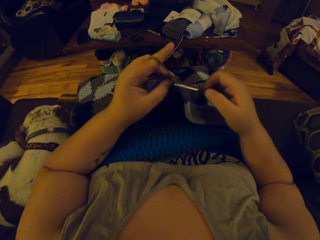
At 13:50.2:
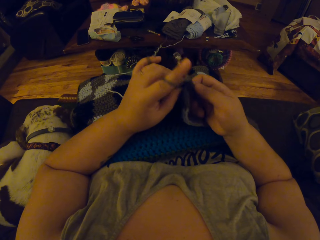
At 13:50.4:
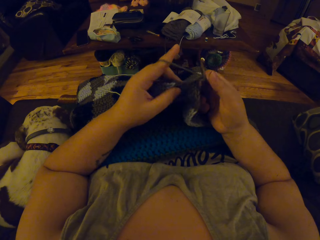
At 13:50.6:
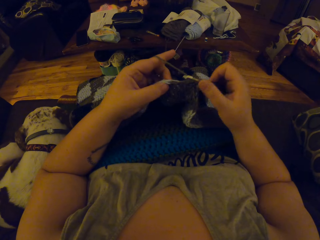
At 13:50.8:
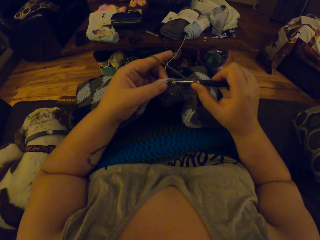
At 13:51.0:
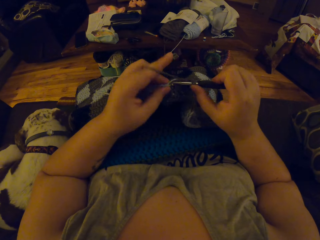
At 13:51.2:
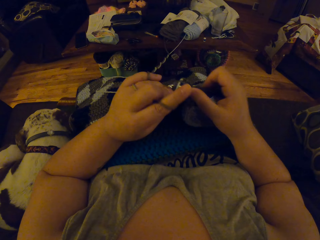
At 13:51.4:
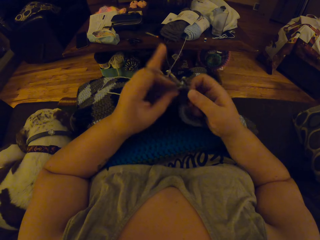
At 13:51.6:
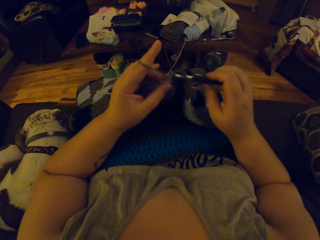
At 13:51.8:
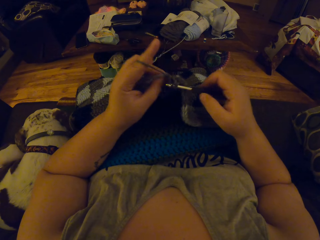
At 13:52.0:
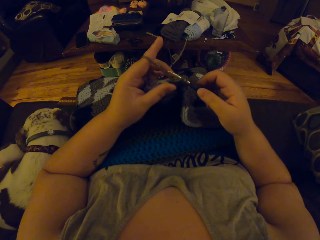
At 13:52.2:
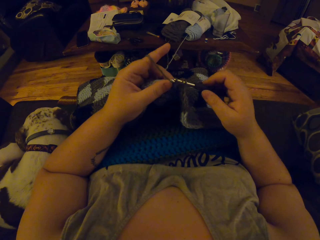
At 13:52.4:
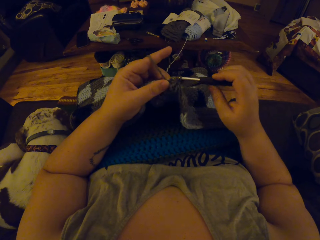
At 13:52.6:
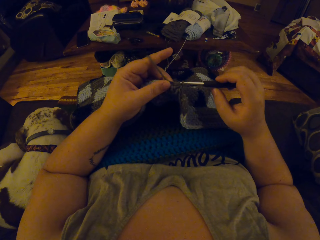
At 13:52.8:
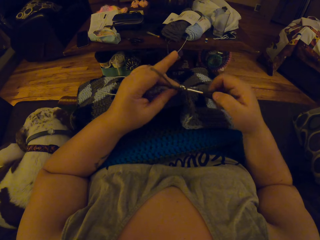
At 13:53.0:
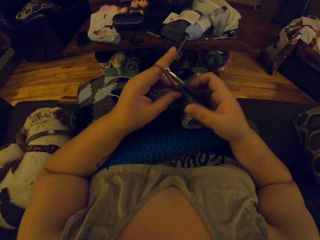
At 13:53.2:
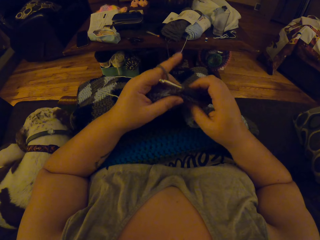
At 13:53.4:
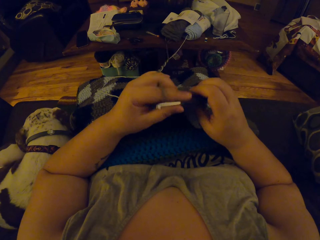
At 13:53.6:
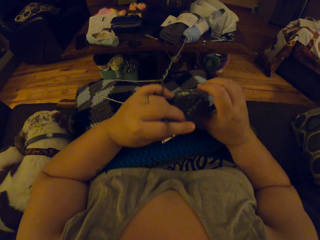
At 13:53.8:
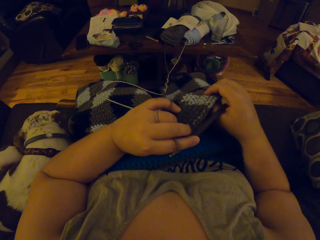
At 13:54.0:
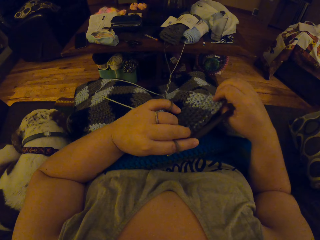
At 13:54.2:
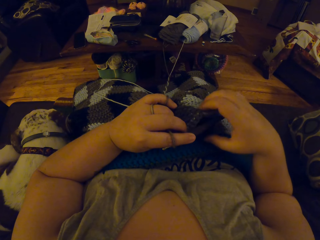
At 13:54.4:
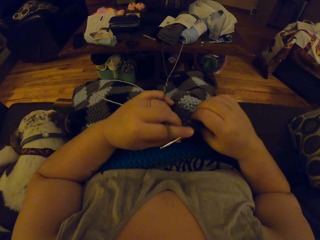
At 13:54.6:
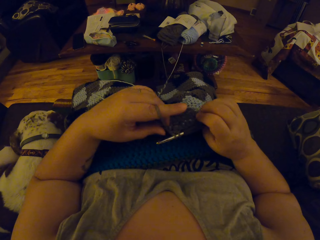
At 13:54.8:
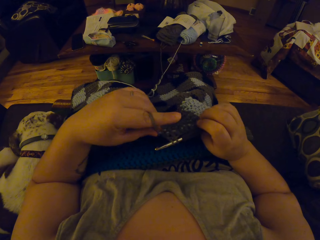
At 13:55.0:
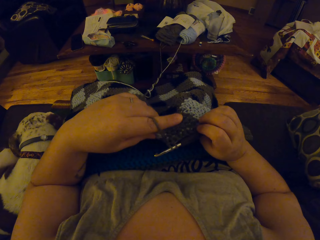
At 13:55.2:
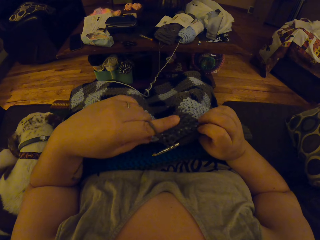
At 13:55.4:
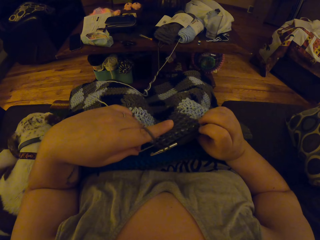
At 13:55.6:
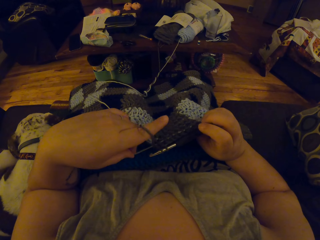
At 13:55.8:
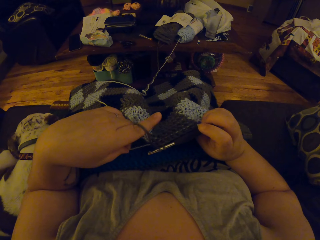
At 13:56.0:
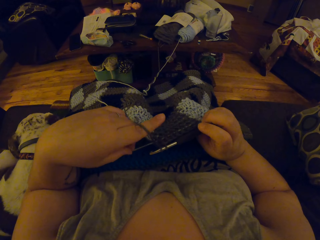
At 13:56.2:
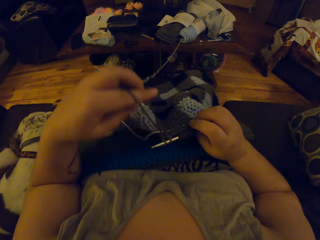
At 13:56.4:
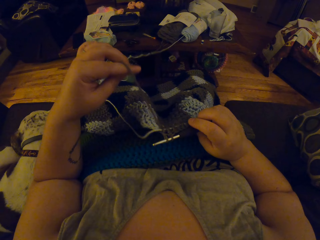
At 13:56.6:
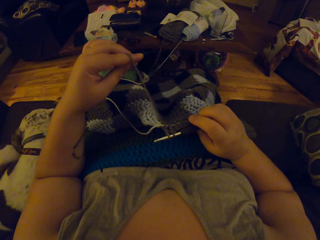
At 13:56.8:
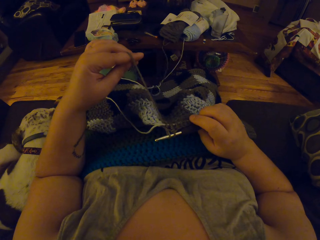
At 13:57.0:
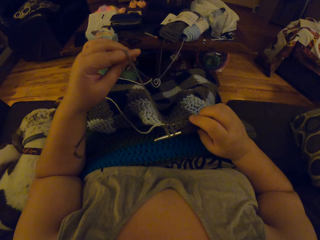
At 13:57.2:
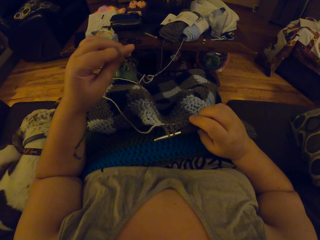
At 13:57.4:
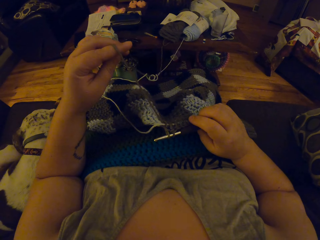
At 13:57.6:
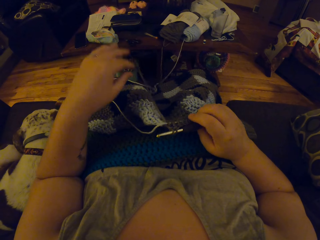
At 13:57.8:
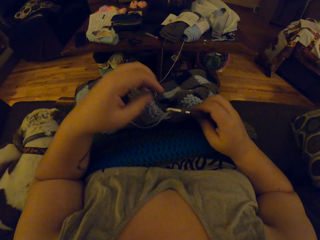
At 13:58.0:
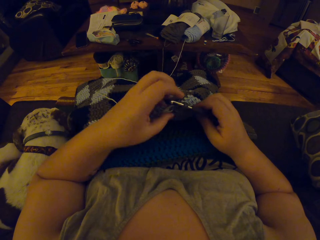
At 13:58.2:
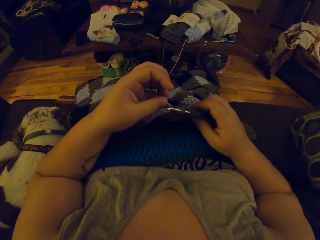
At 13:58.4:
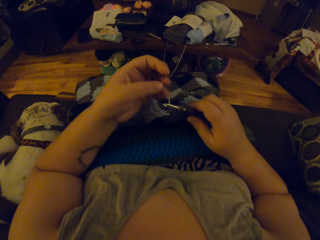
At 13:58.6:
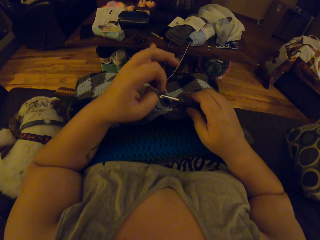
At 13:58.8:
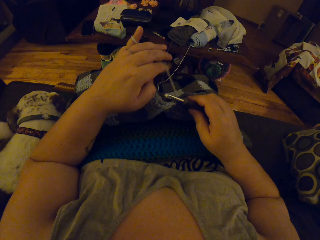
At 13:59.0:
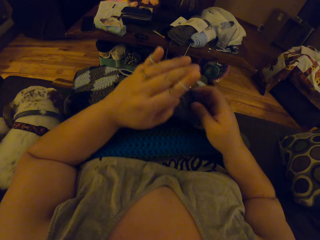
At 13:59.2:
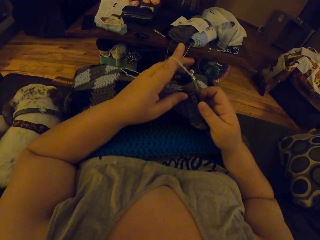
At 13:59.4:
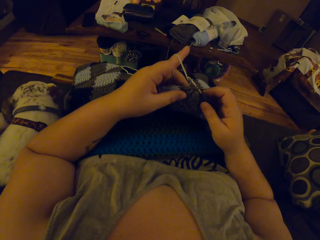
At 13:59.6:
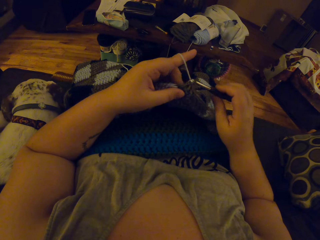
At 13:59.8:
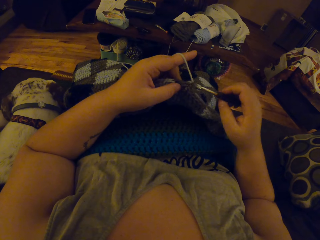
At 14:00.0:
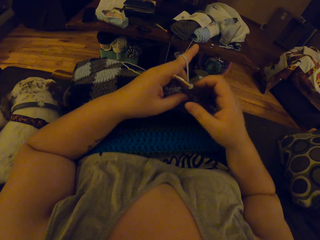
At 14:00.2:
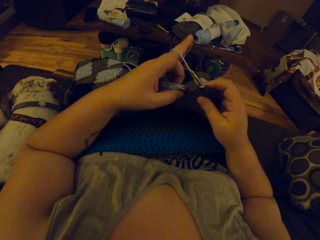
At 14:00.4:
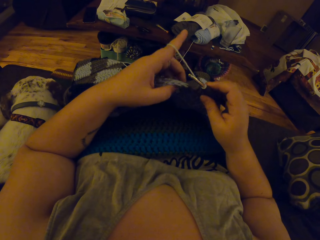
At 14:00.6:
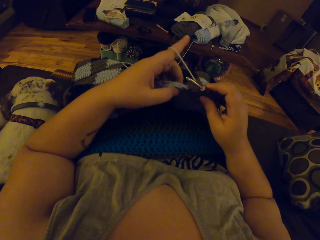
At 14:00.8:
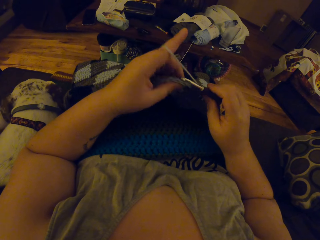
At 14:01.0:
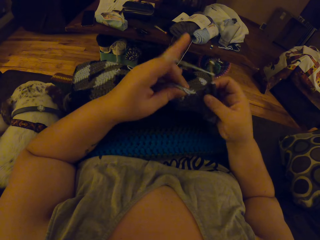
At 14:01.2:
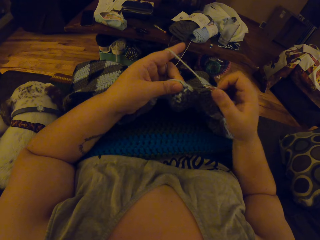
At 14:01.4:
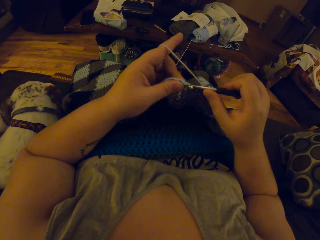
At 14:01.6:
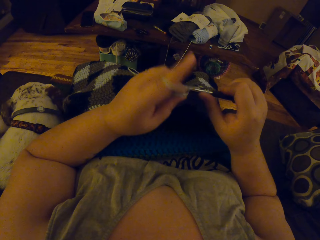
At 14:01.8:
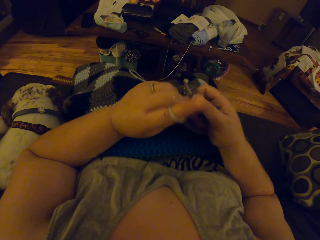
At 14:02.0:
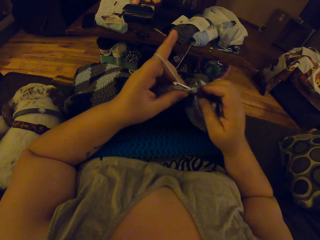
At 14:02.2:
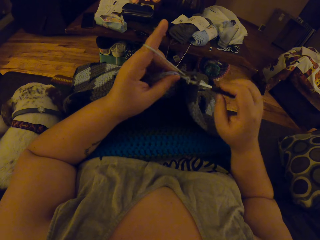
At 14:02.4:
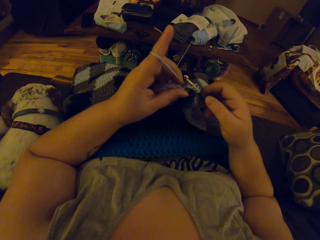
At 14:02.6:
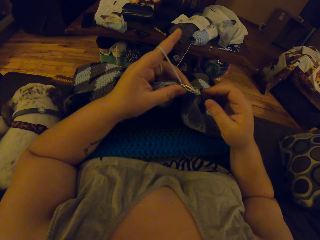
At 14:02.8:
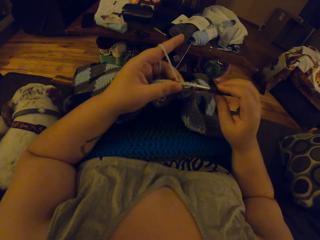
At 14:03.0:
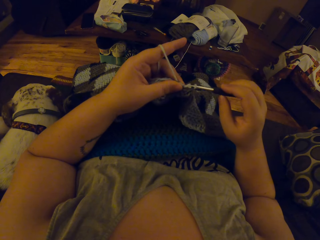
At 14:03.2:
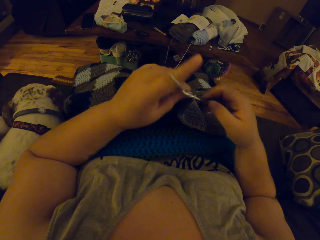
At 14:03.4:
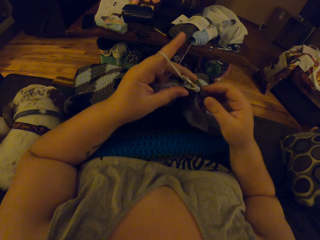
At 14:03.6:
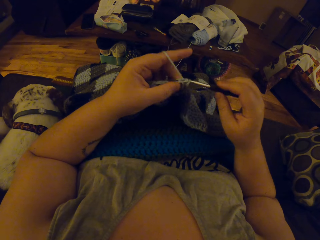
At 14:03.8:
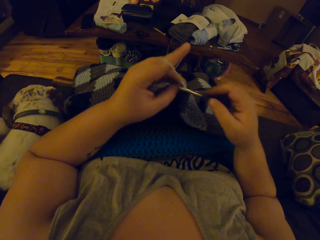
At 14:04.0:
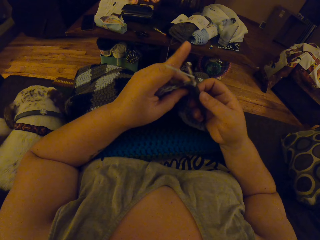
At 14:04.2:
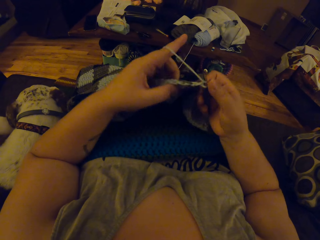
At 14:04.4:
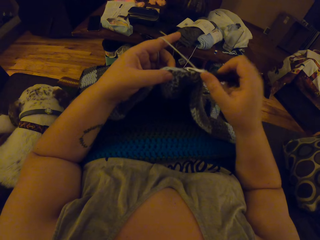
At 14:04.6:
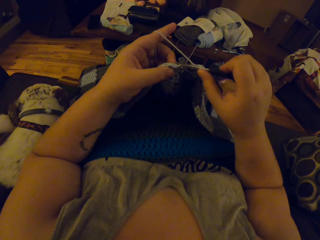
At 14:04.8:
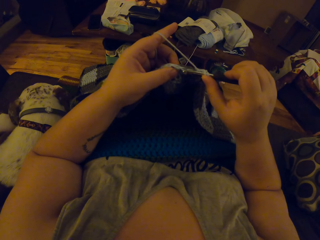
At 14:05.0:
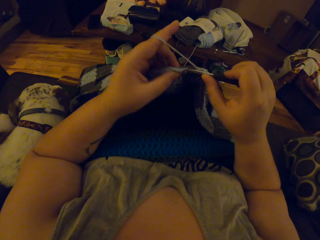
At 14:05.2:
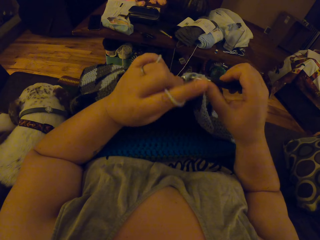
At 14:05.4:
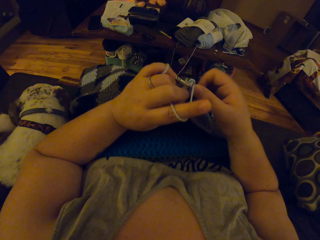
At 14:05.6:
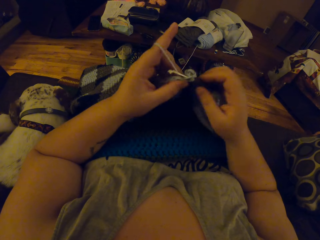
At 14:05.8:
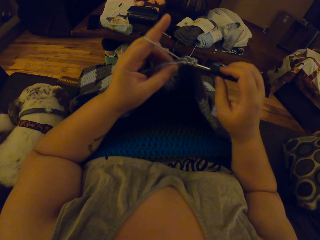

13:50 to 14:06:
The camera wearer passes the crochet hook to her left hand. She turns the yarn. She passes the crochet hook to her right hand. She removes her left hand from the strip of yarn. She wraps the strip of yarn around the finger of her left hand. She crochets with her left hand and the crochet hook in her right hand.

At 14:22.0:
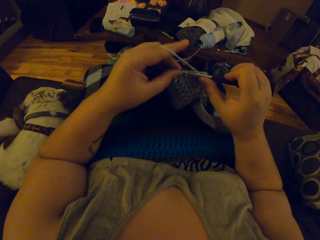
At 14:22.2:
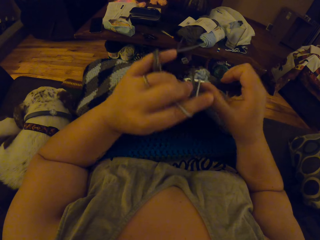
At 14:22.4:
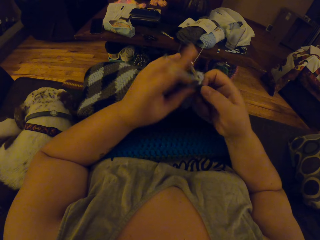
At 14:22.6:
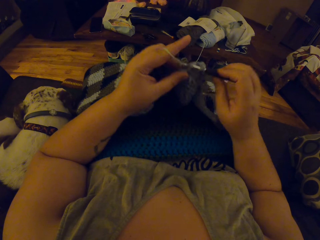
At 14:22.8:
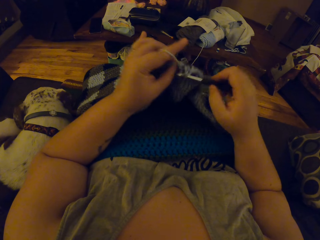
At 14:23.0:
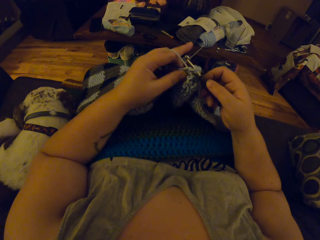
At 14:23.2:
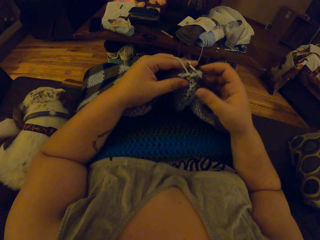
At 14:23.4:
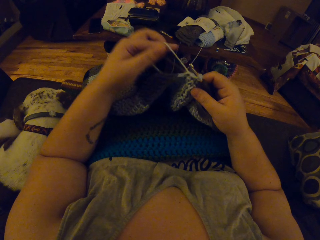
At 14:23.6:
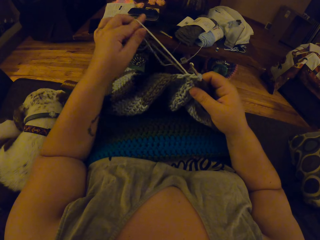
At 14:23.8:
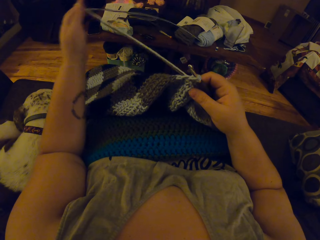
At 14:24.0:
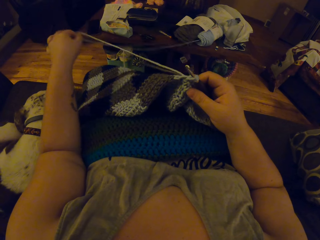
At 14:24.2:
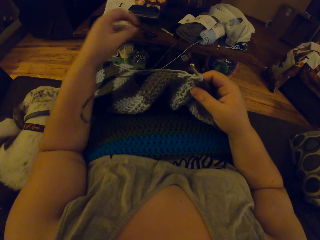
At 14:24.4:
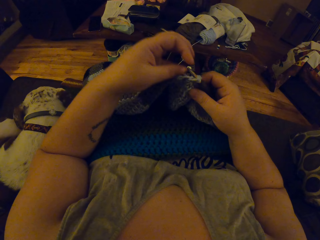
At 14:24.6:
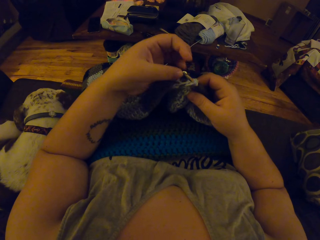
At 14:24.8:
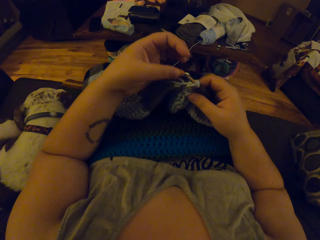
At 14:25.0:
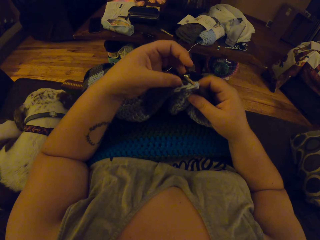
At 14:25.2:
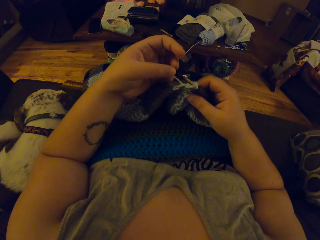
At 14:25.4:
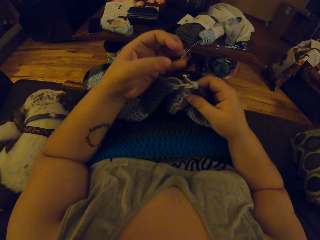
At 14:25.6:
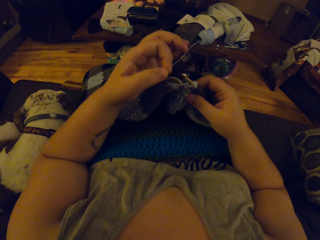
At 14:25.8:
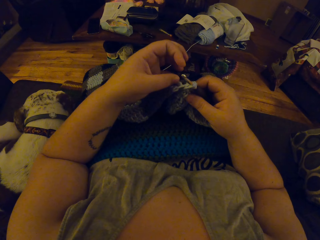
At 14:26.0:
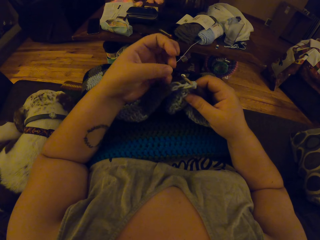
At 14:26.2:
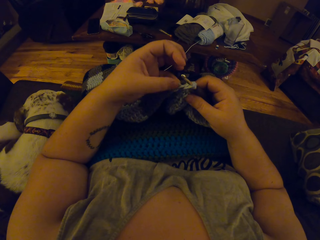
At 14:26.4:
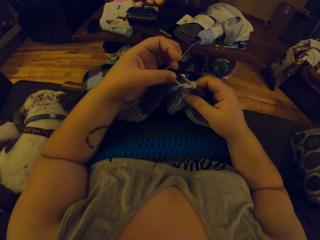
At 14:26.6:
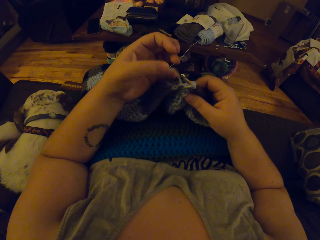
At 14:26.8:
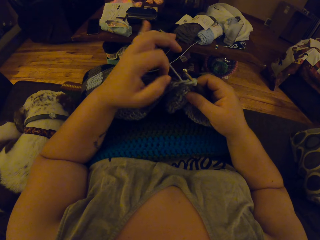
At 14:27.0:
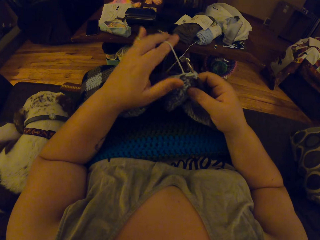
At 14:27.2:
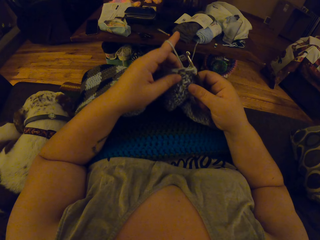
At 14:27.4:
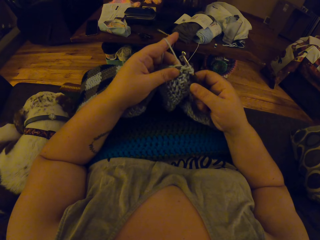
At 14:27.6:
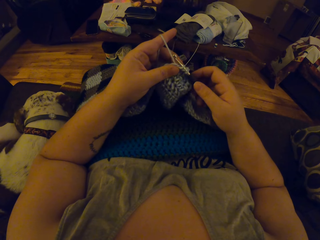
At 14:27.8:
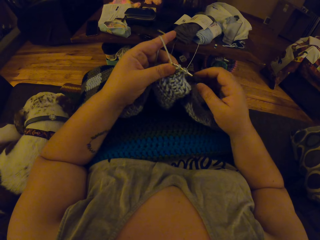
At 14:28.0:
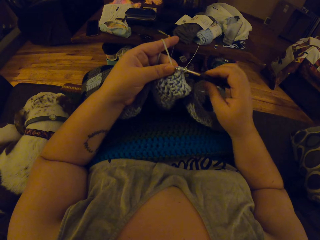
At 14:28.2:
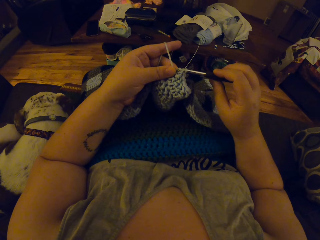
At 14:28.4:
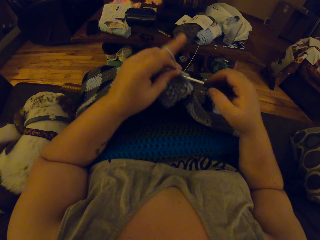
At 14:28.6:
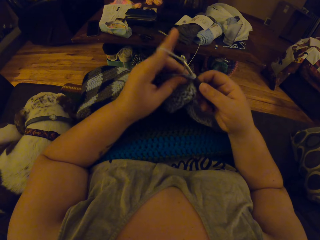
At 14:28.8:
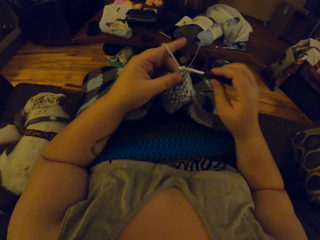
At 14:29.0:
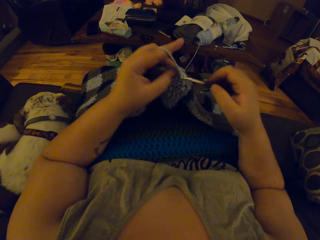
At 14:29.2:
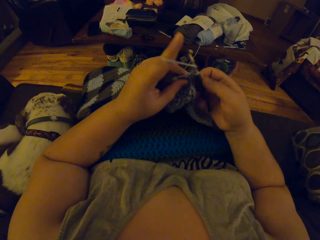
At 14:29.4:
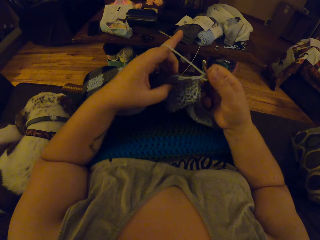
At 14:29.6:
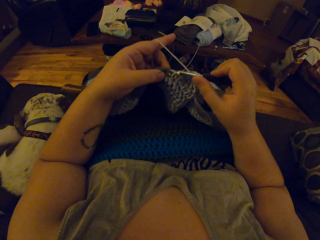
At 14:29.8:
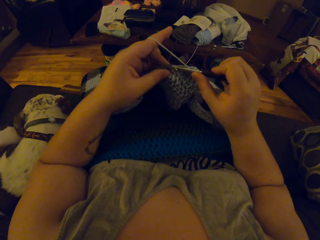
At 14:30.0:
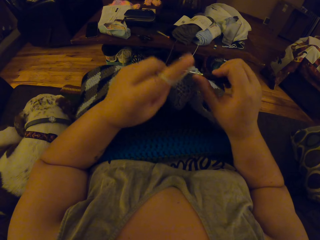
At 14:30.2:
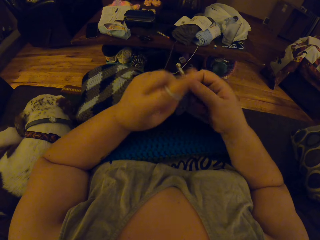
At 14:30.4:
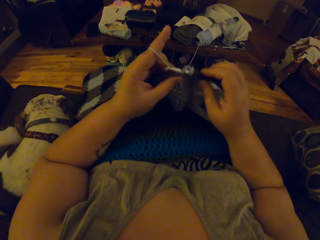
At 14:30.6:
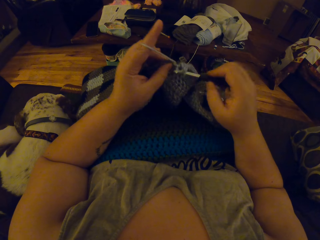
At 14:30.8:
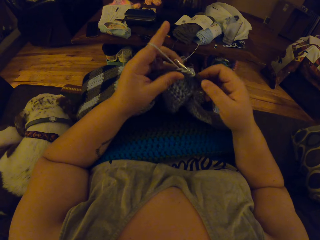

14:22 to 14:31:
The camera wearer unrolls the yarn. She pulls the strip of yarn with her left hand. She wraps the strip of yarn around the finger of her left hand. She crochets with her left hand and the crochet hook in her right hand.
